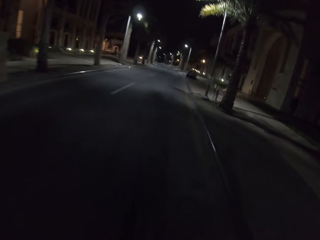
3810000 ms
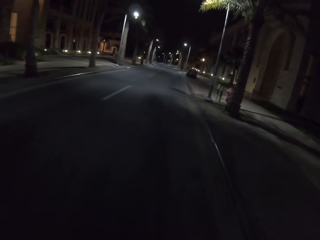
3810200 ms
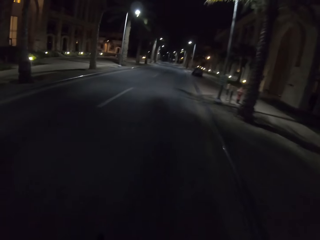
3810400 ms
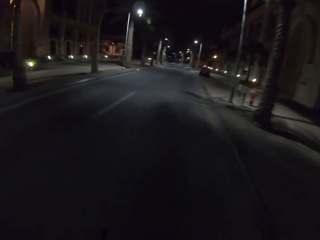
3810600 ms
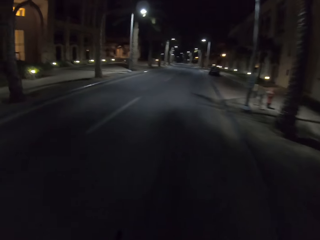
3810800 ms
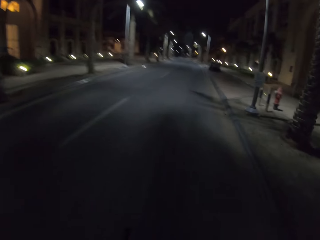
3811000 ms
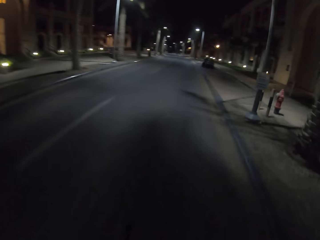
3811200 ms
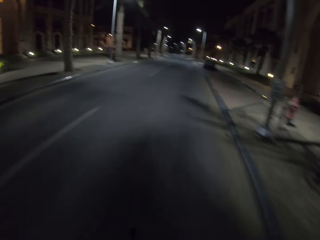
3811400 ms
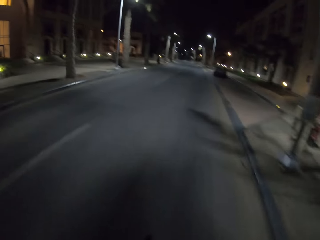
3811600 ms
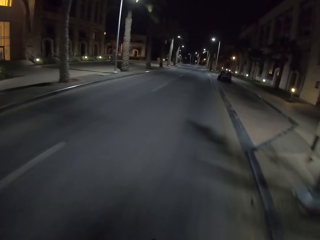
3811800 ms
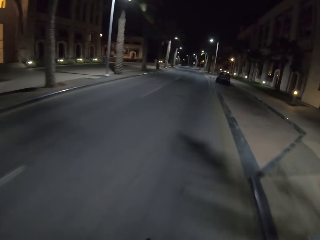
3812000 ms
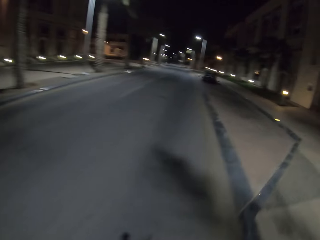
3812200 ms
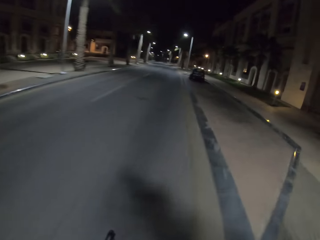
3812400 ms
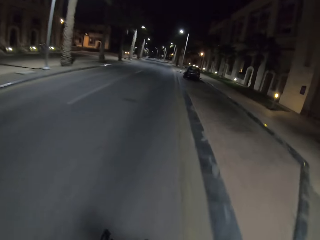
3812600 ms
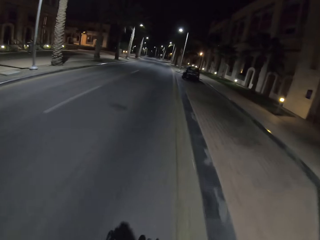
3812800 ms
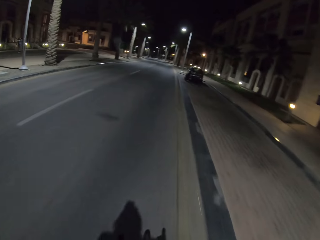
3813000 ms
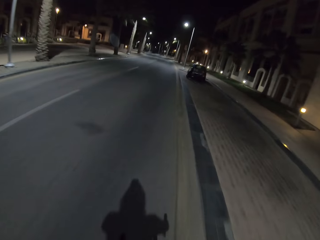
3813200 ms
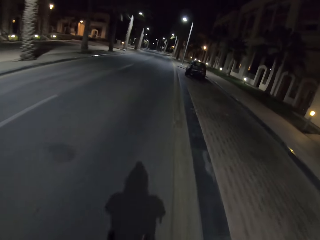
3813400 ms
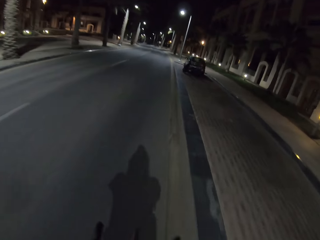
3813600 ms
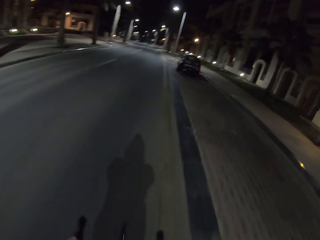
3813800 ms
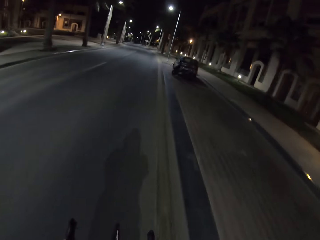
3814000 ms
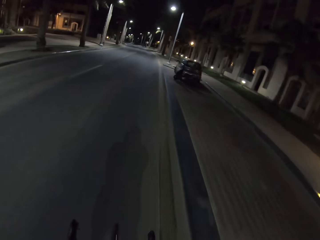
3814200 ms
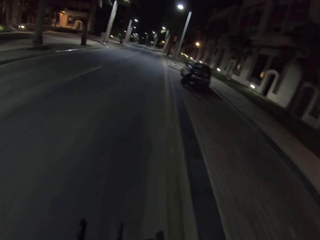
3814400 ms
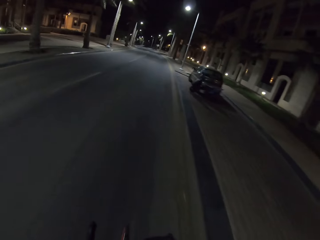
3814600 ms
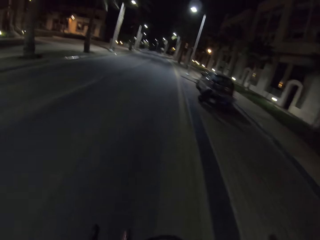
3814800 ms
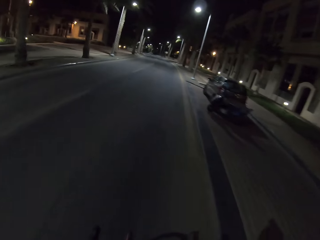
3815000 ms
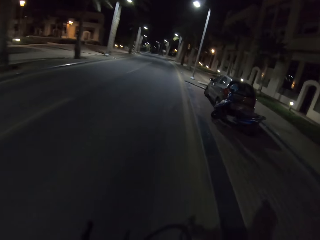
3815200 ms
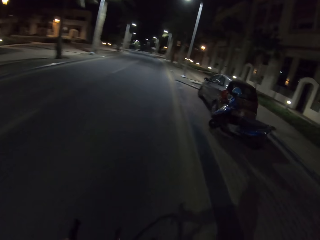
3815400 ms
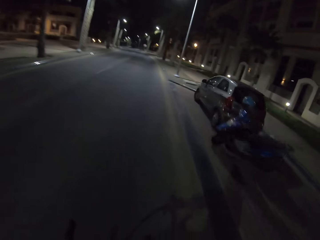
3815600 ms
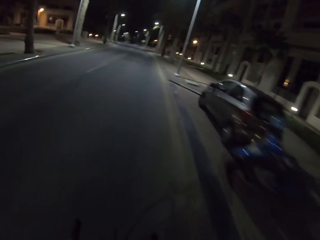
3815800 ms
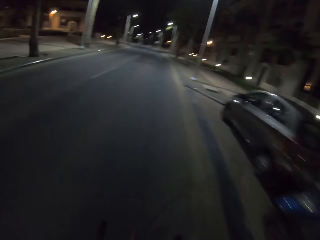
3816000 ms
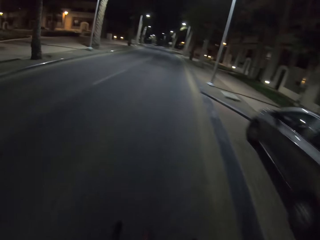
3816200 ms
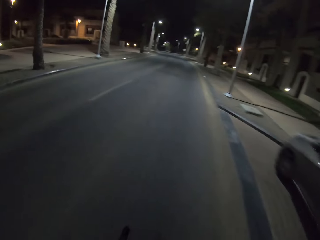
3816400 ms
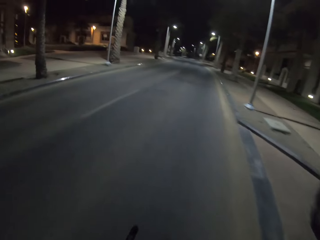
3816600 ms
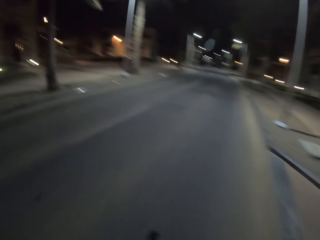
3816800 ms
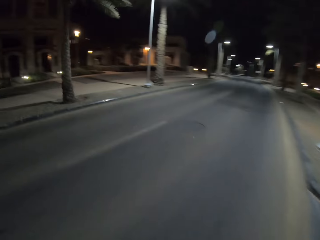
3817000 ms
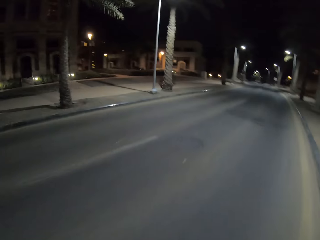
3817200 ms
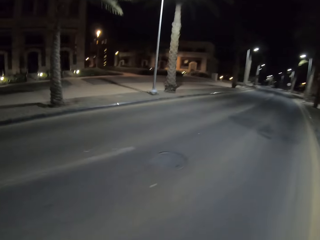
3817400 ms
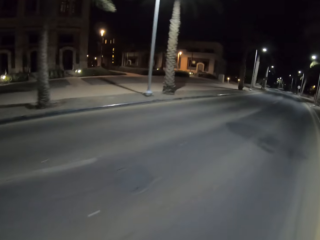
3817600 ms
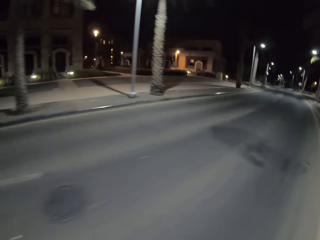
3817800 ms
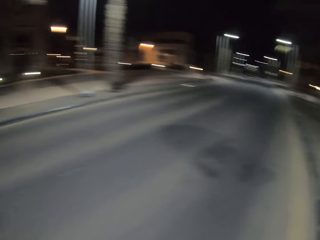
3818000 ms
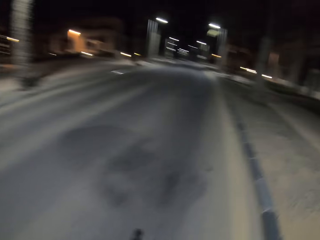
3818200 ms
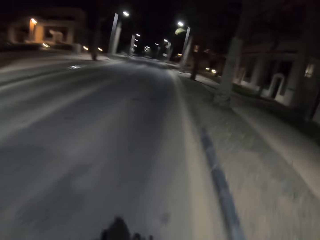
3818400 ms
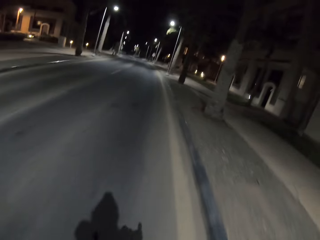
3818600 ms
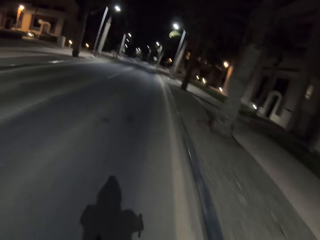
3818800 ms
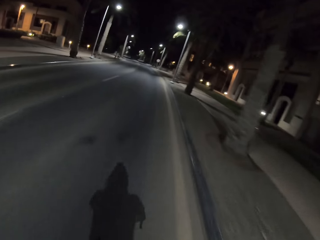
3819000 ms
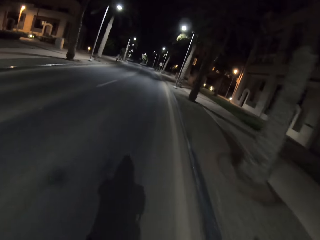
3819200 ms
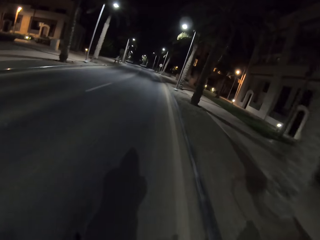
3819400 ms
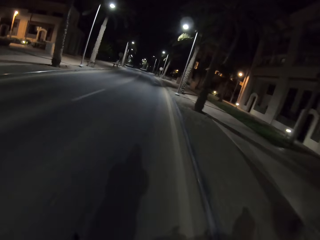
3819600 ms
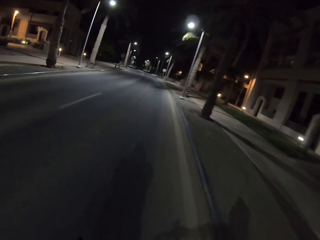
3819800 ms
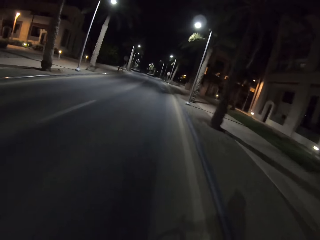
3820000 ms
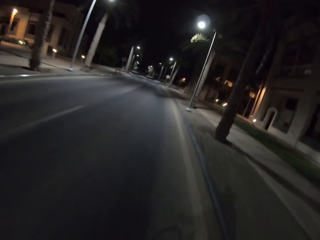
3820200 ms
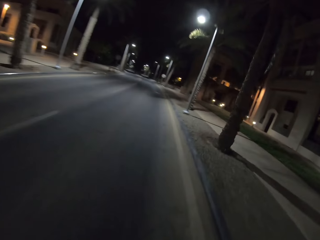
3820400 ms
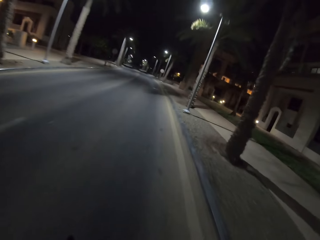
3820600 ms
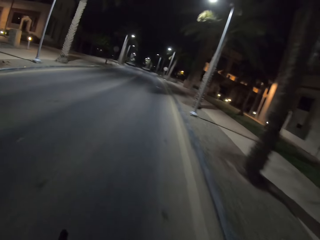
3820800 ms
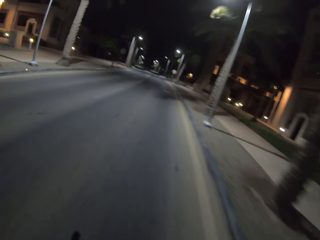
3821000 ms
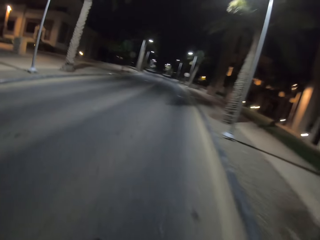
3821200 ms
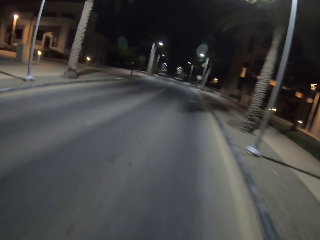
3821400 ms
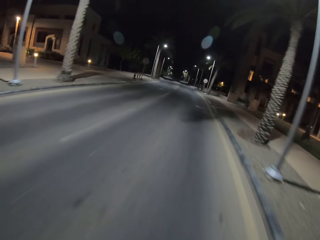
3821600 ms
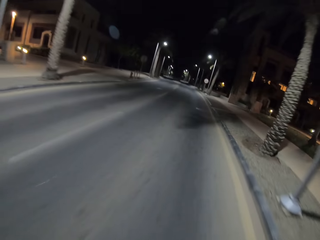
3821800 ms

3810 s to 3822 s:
The camera wearer rides the bicycle and looks around.

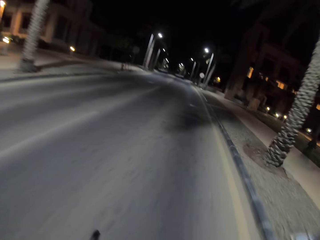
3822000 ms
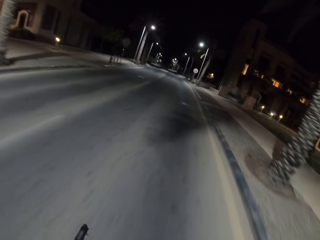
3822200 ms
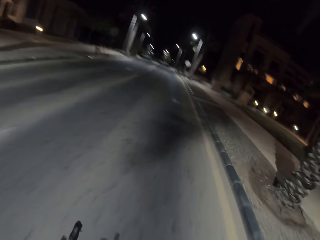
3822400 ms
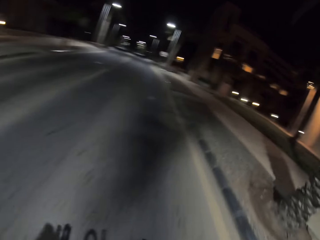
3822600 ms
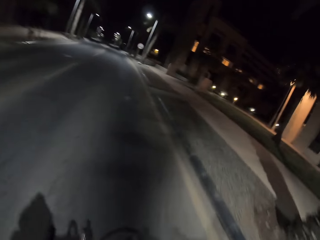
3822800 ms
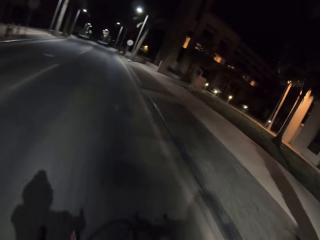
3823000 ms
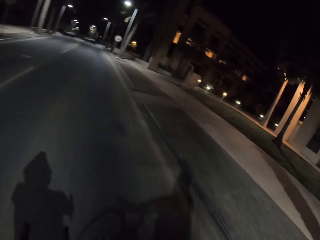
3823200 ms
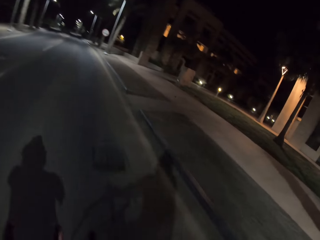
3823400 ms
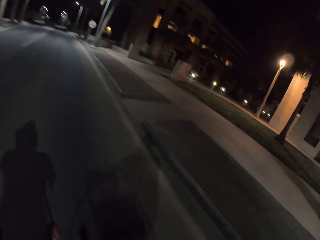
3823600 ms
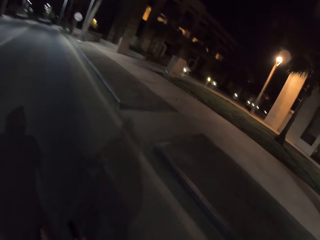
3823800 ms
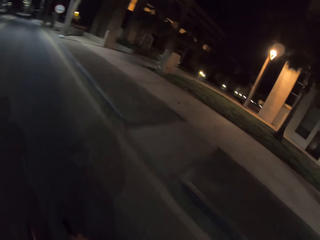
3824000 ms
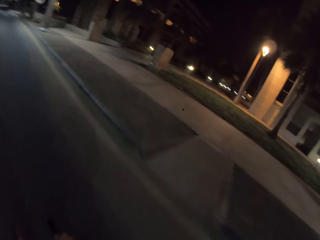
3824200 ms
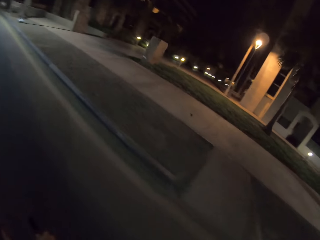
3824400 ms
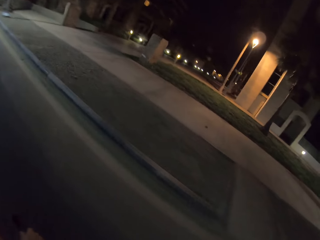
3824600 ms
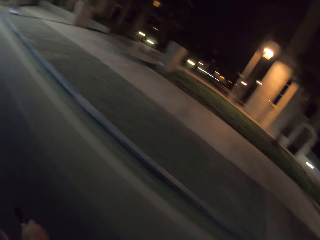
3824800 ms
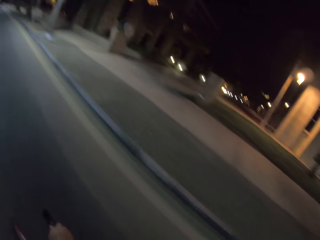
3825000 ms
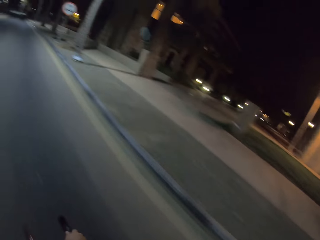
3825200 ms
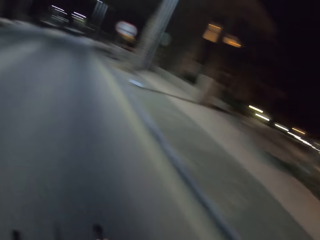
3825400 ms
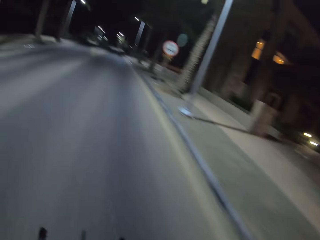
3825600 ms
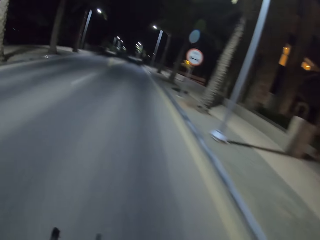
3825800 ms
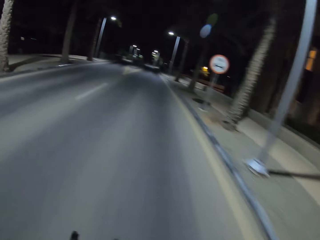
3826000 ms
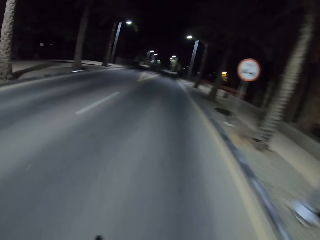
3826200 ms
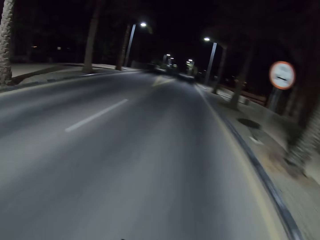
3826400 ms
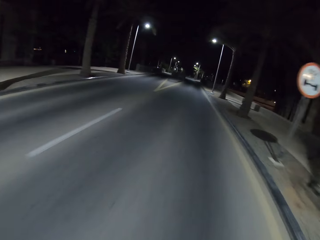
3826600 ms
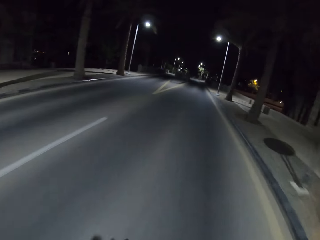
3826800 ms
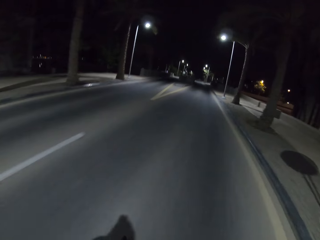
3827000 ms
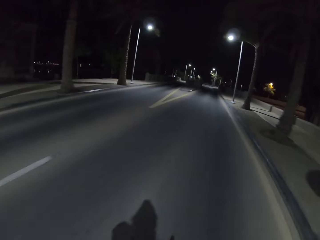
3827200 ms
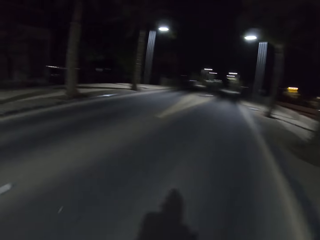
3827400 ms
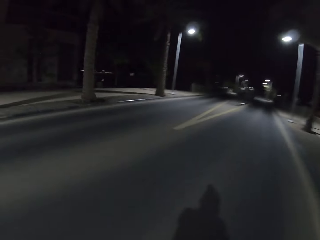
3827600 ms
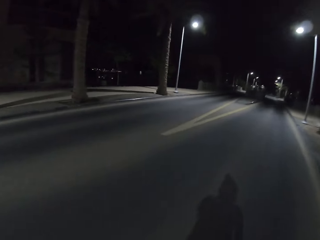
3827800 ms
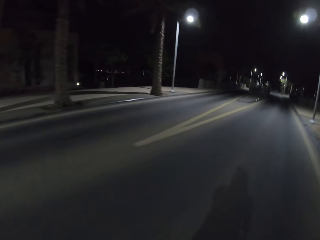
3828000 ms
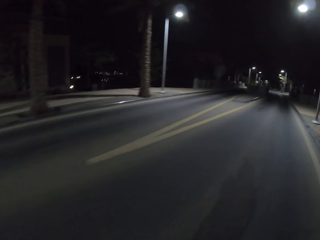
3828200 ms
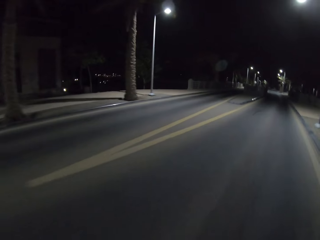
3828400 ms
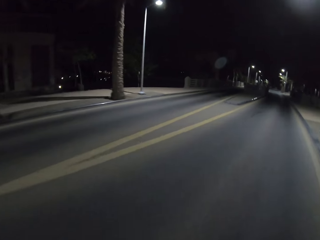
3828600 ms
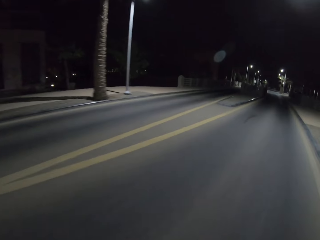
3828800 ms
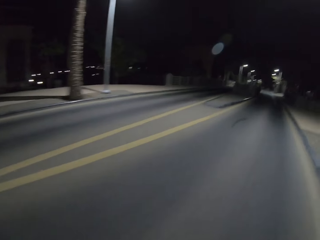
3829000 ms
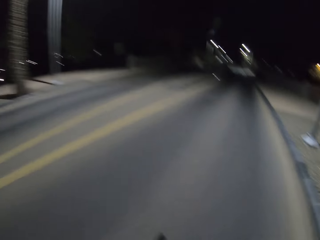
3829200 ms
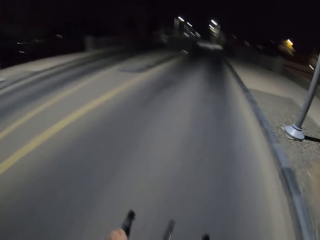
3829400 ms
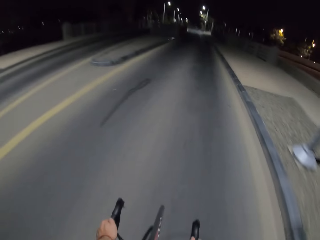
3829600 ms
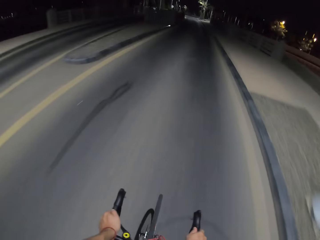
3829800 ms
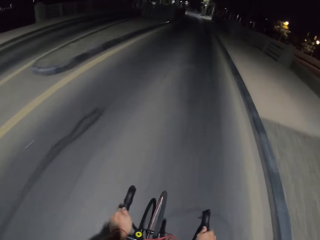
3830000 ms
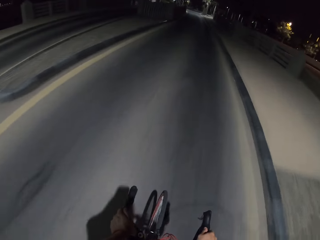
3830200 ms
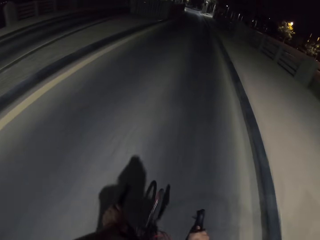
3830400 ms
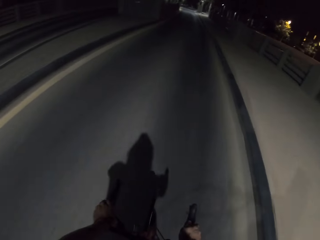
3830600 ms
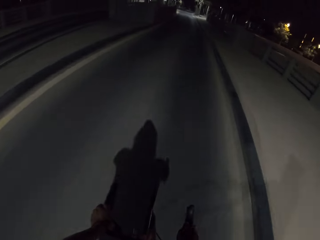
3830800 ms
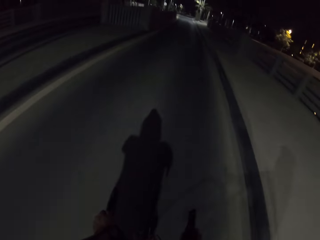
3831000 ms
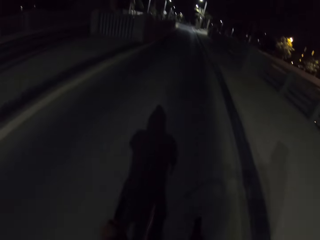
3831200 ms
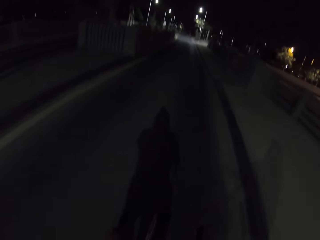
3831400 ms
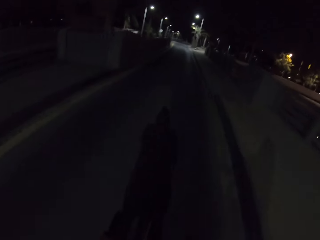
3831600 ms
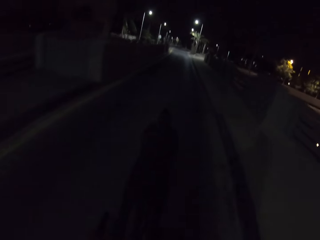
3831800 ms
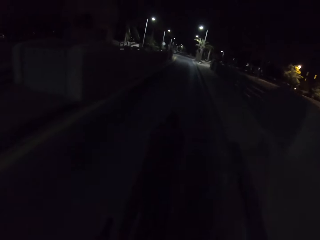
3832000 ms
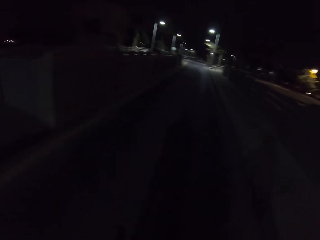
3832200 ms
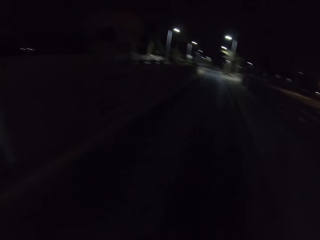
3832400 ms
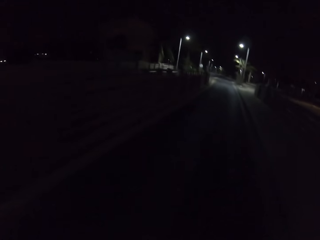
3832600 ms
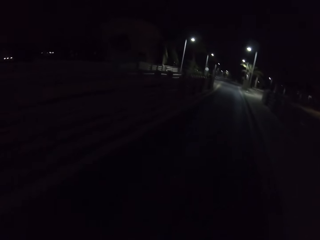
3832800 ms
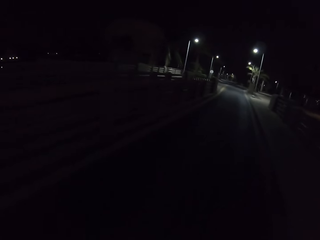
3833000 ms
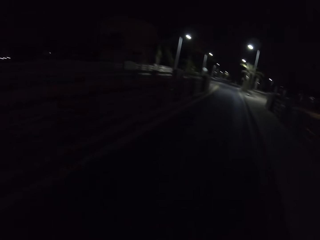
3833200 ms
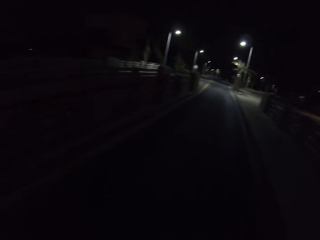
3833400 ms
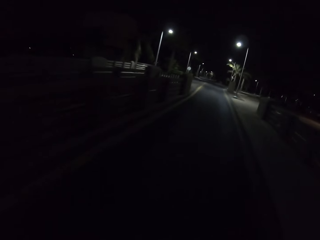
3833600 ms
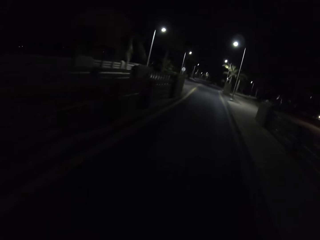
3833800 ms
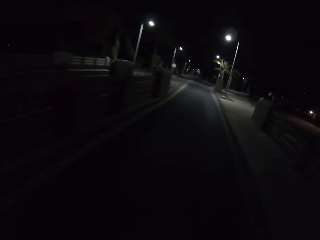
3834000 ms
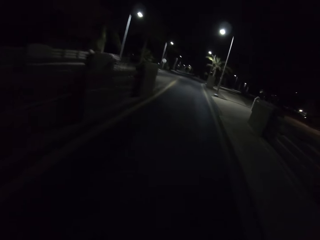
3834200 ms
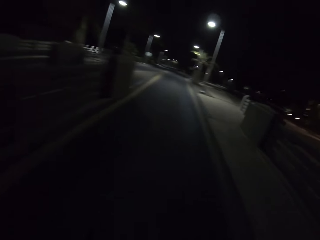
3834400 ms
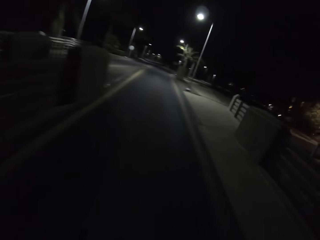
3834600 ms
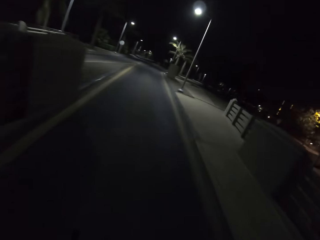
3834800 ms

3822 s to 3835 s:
The camera wearer rides the bicycle and looks around.
